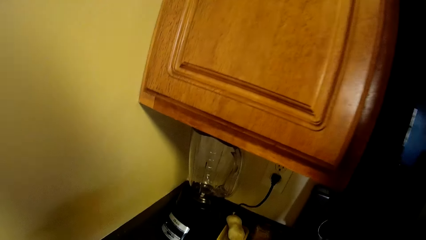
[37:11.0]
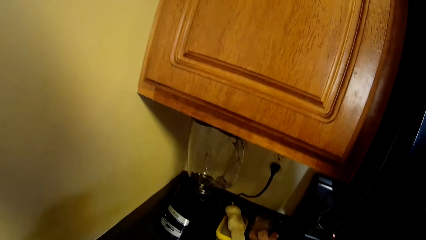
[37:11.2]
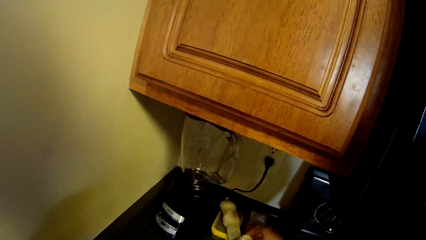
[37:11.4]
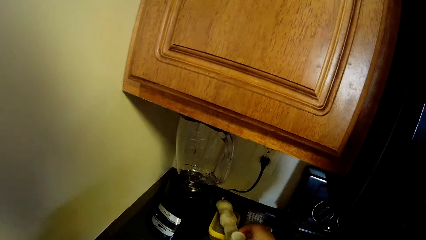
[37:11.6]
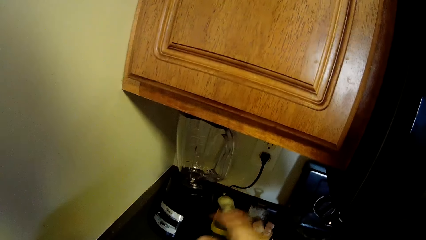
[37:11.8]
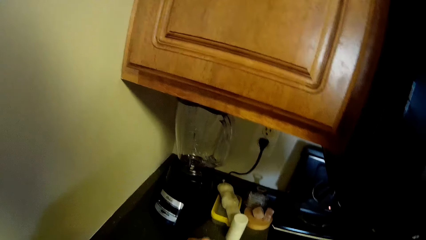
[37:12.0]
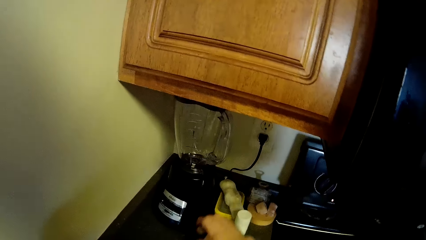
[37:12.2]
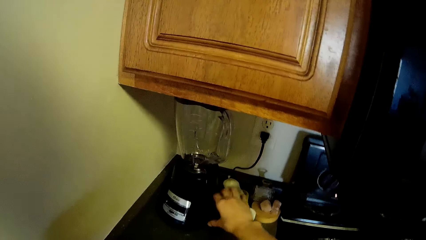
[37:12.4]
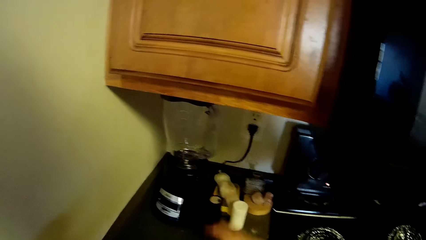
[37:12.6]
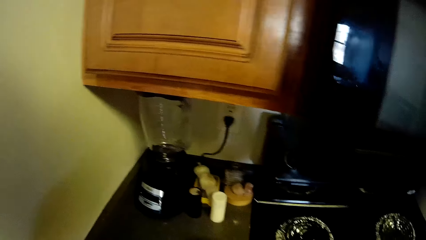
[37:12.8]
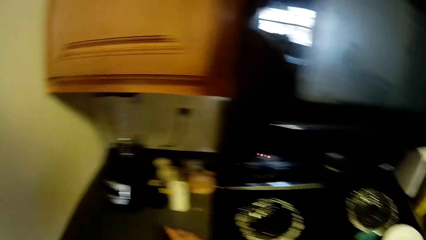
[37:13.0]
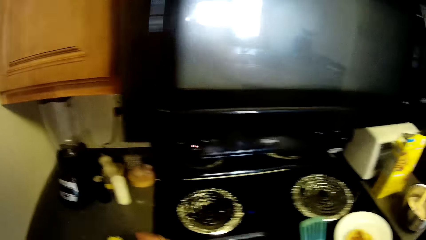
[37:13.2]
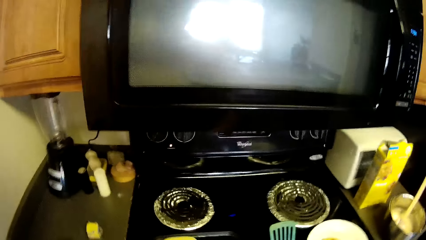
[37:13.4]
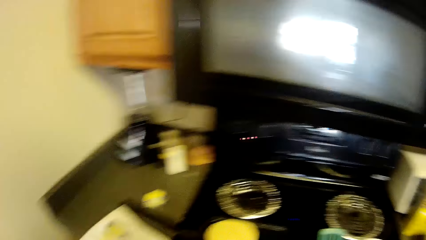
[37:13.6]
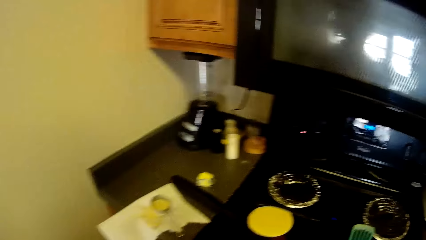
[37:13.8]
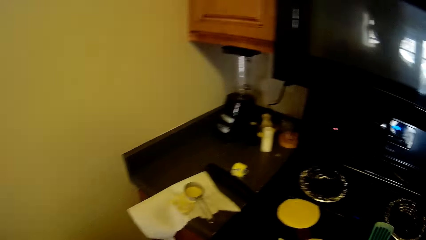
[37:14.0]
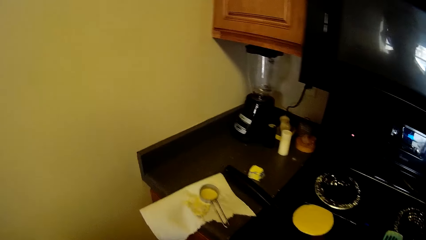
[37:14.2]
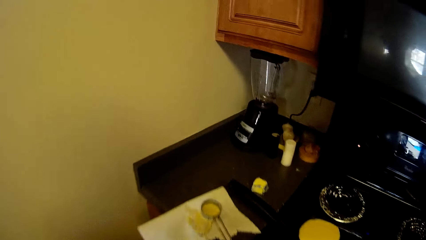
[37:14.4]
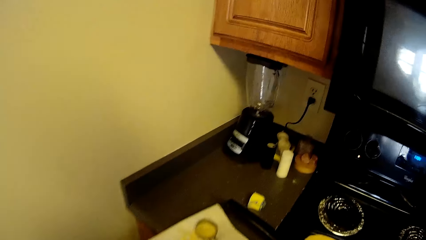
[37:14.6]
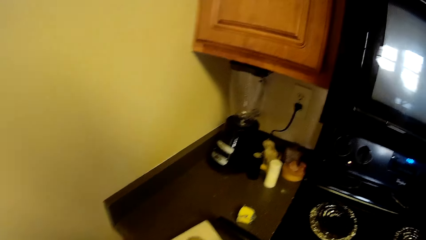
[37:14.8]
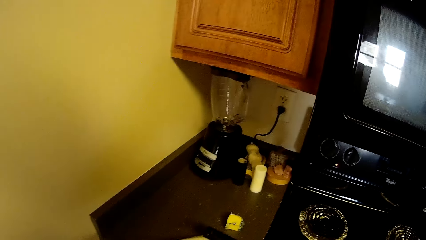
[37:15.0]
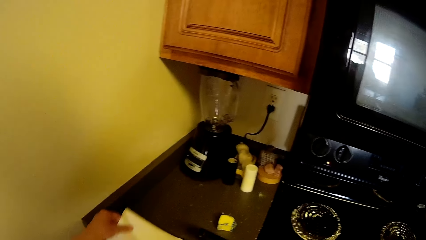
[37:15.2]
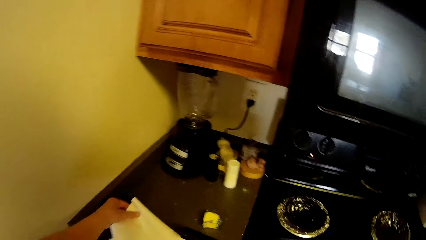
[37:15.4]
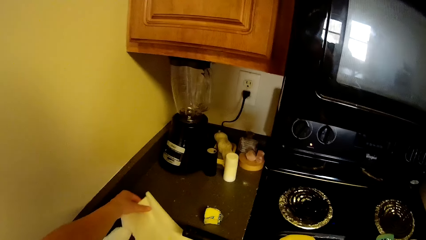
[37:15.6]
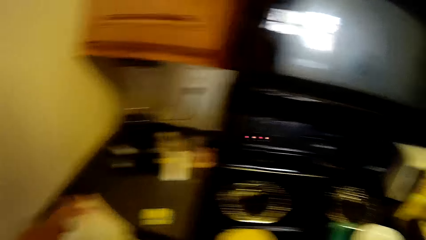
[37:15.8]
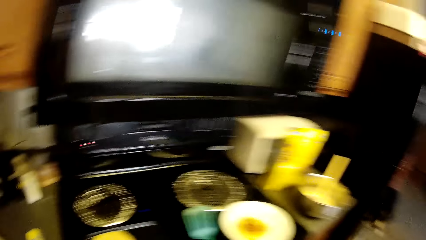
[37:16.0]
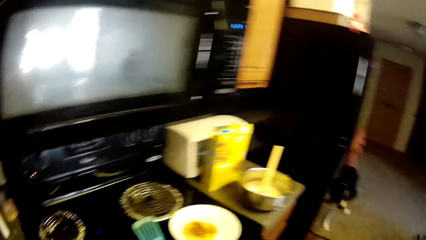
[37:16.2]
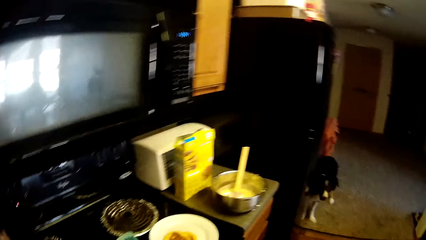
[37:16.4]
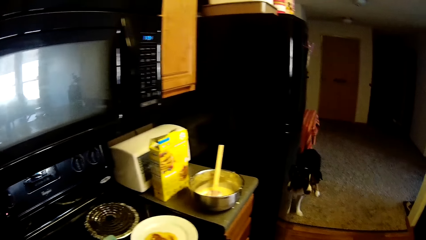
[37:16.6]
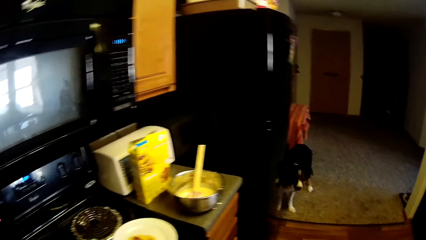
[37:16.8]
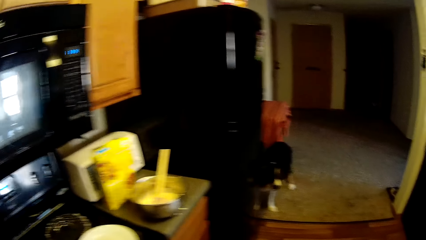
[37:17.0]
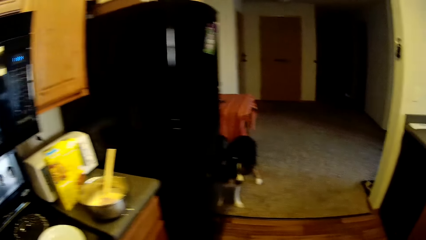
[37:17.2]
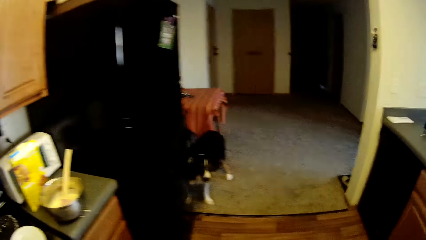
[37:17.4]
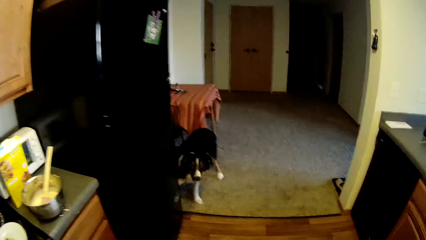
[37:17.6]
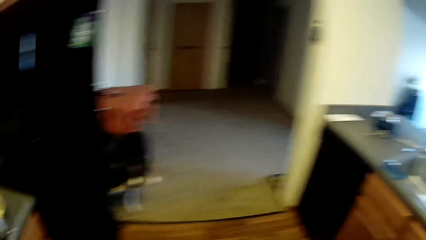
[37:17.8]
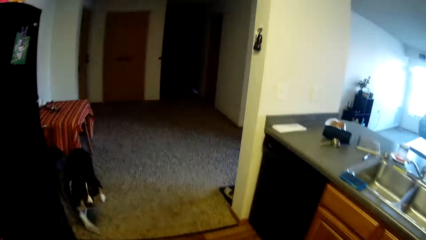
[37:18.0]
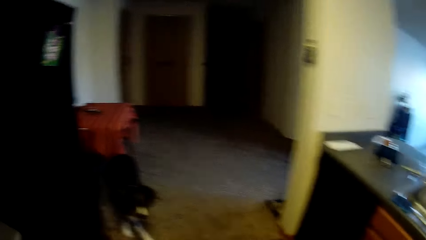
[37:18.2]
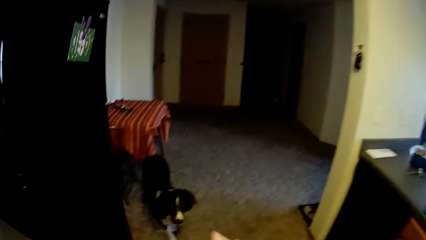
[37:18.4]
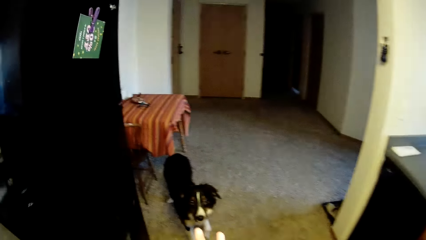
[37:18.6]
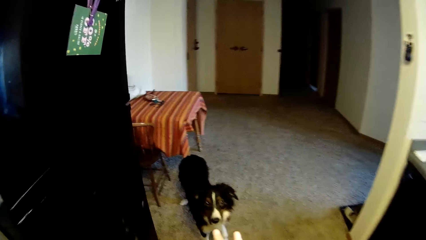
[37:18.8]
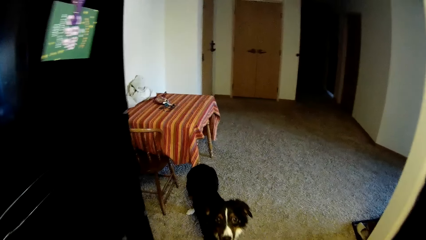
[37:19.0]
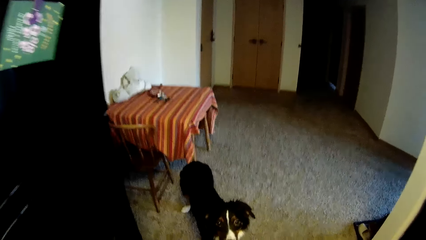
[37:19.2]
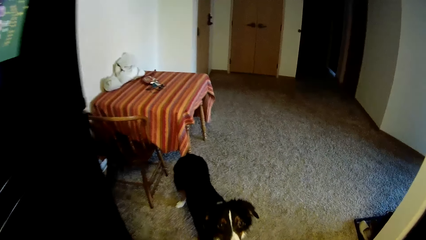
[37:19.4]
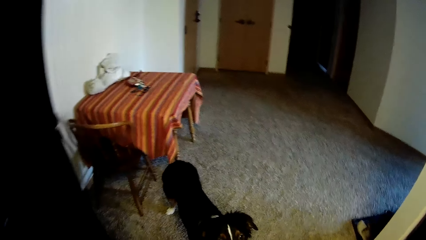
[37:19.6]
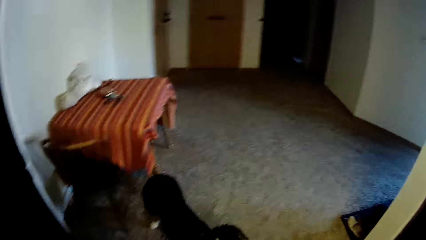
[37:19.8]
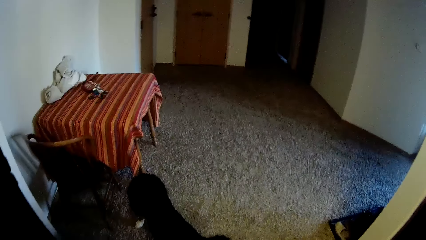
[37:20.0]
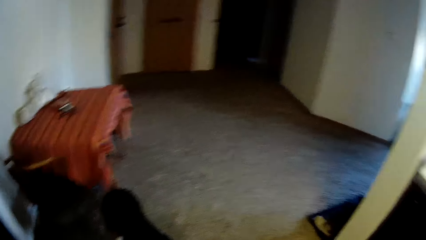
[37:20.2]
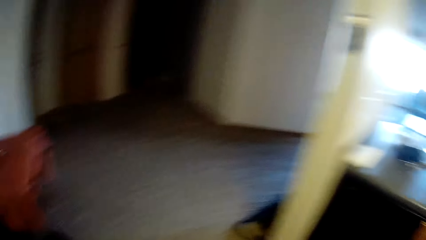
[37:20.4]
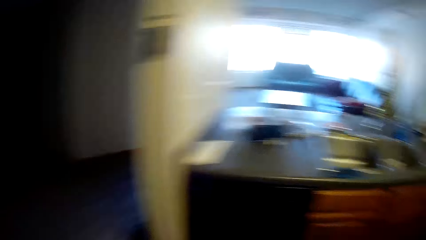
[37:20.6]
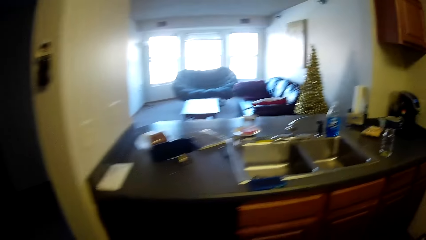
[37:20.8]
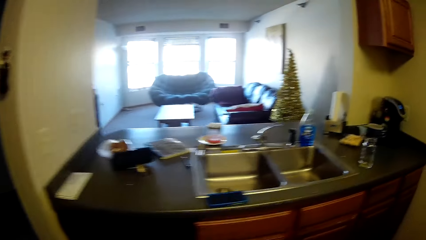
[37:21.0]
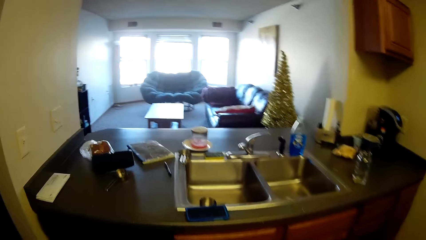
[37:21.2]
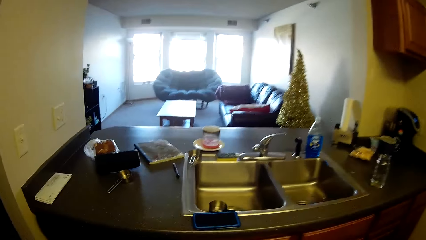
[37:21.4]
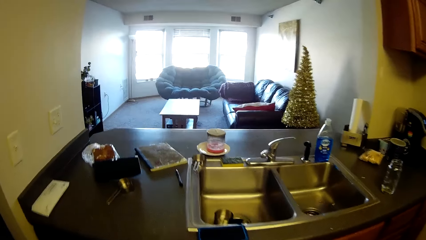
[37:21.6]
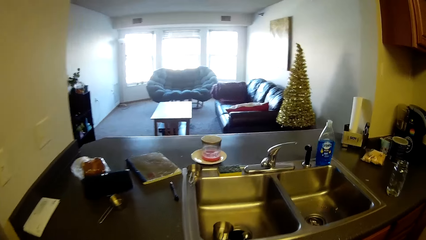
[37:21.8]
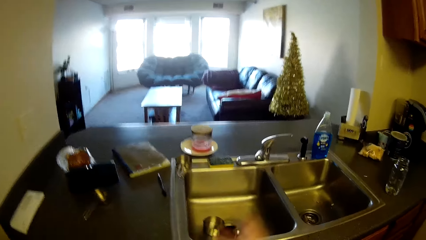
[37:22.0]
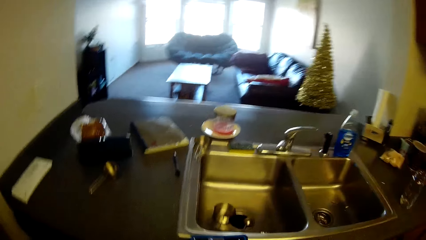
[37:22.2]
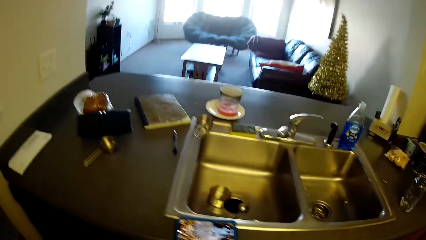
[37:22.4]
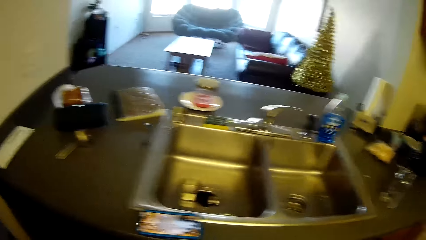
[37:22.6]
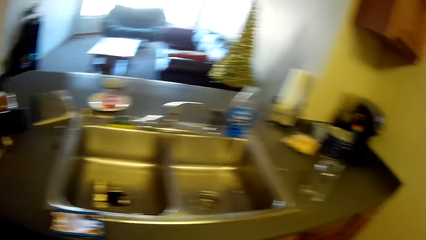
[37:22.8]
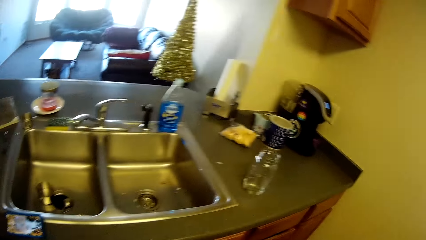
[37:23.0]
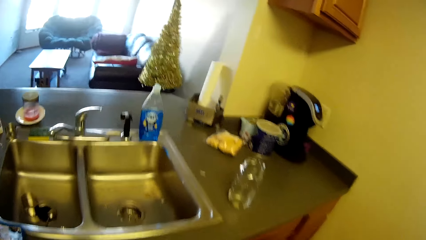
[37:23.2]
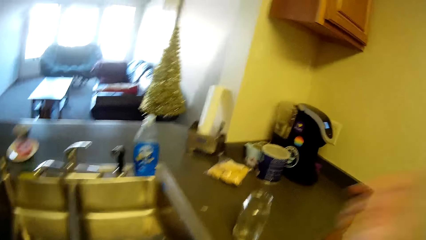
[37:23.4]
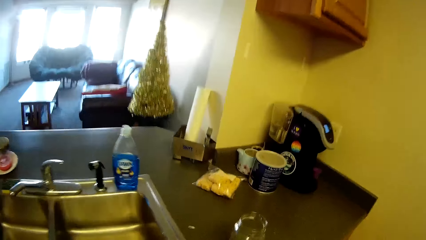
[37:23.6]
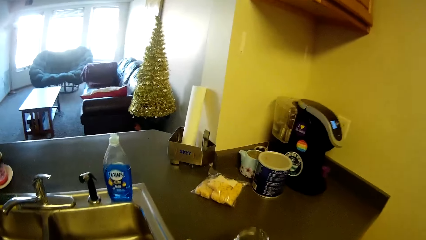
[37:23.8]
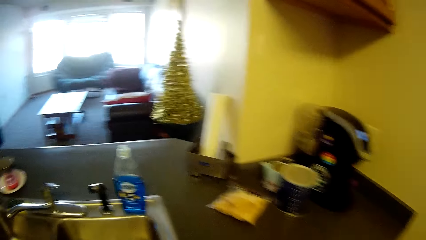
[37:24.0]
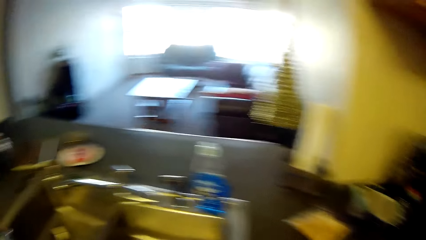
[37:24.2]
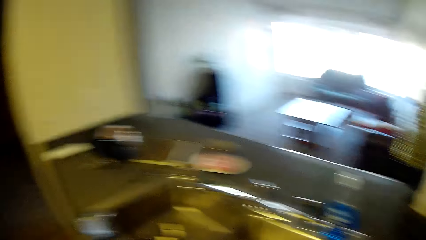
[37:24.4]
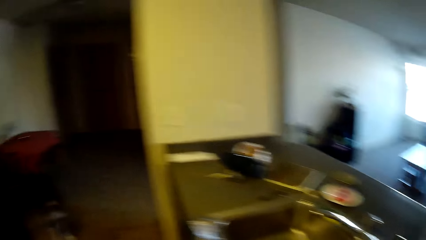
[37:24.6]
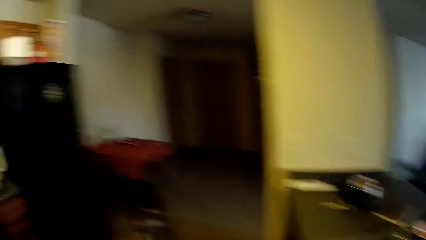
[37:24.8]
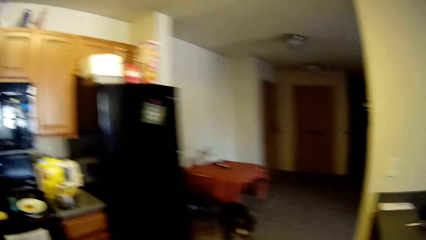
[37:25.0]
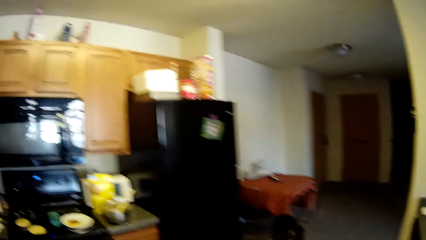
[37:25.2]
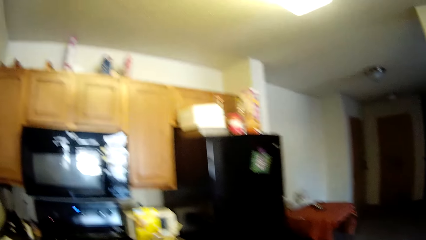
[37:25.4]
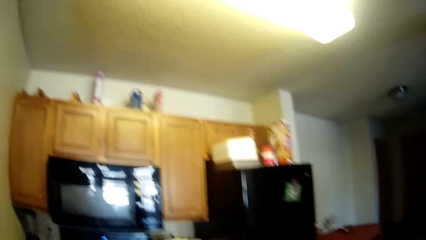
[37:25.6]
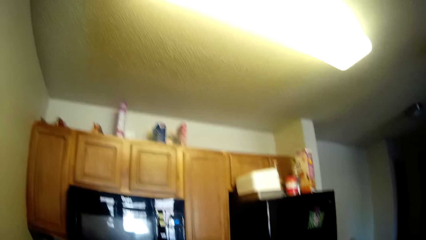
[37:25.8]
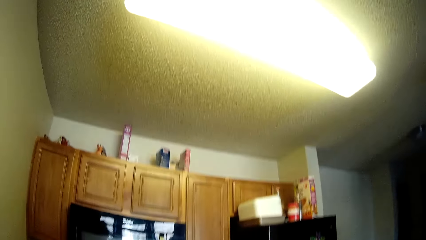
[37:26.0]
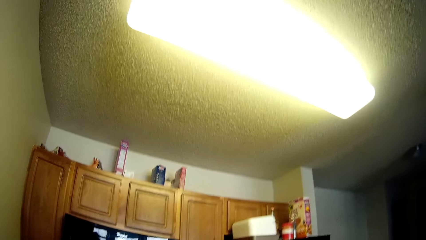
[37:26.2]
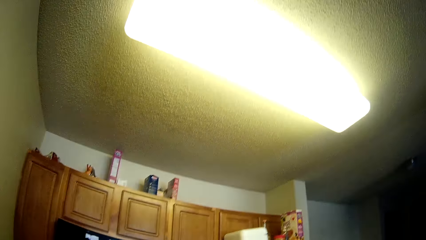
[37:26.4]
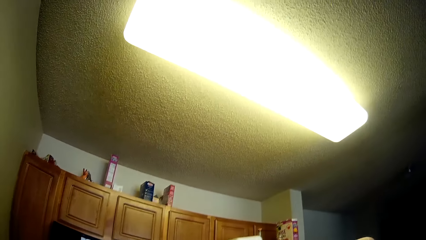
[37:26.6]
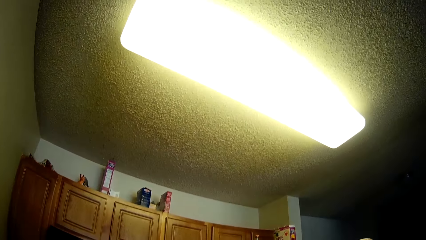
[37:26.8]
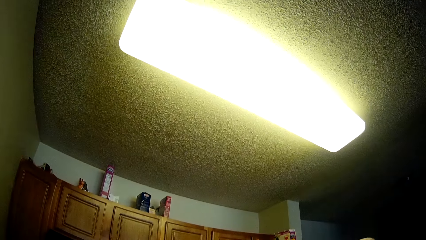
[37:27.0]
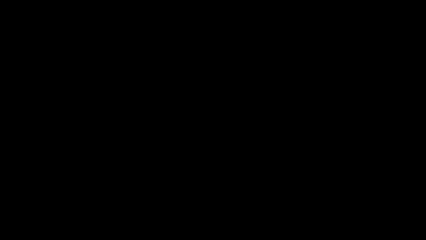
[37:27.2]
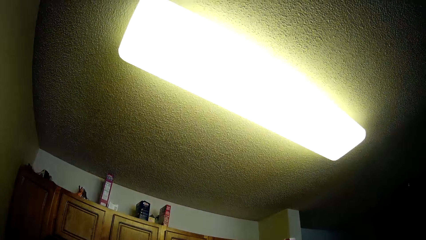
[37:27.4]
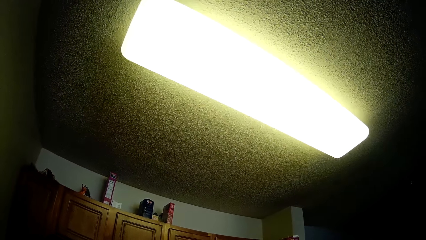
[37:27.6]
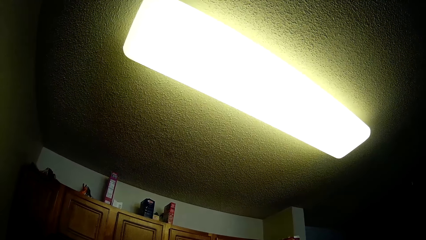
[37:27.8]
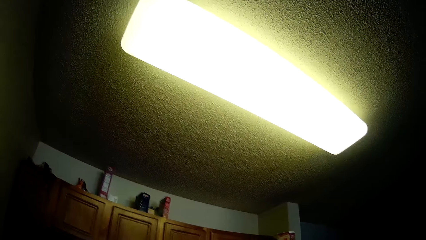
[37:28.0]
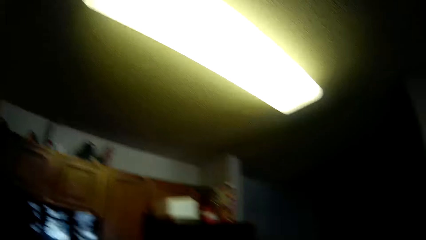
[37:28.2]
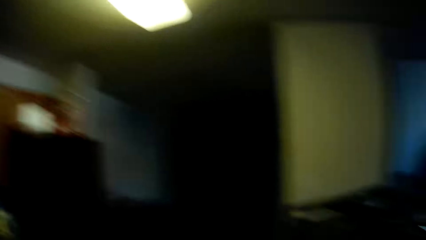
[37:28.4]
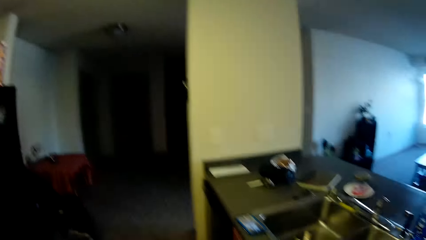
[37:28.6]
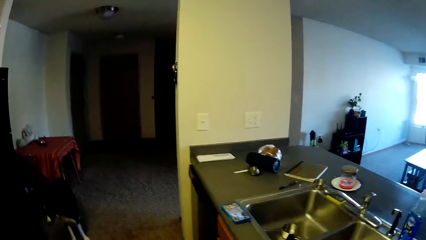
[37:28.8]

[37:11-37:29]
The camera wearer puts a can in the kitchen counter. He moves a small jar on the kitchen cabinet. He adjusts a piece of paper on the kitchen counter. He walks around a room. He moves towards his dog. He moves to the kitchen sink. He touches his head camera. He looks around.
